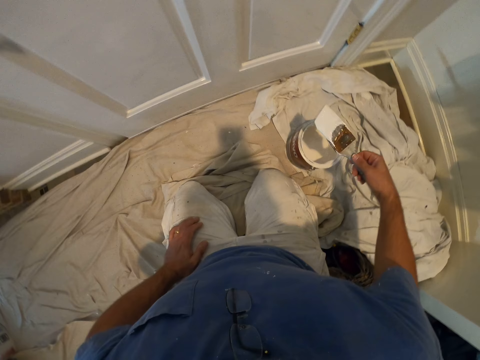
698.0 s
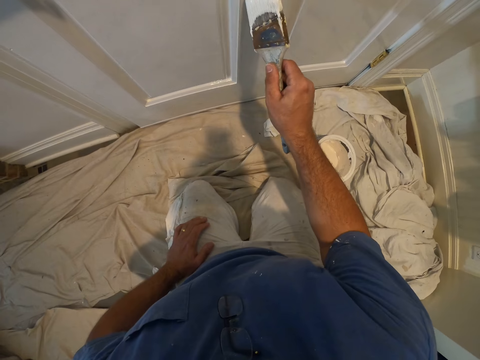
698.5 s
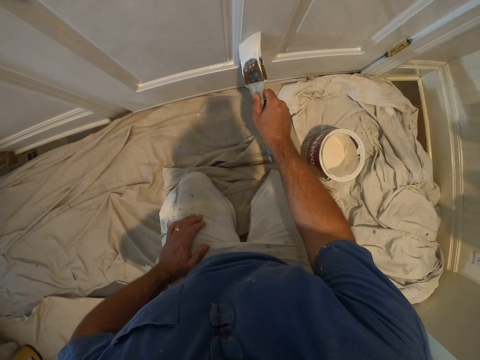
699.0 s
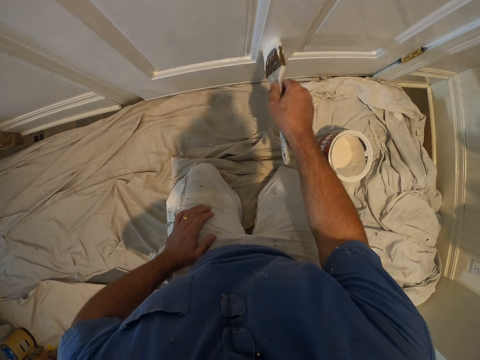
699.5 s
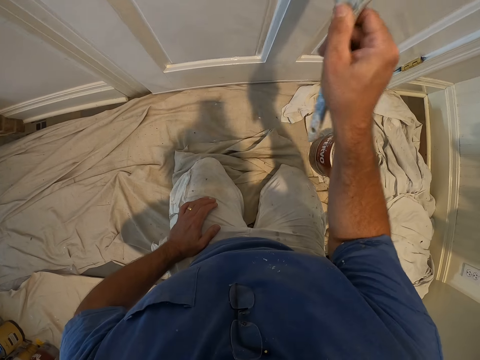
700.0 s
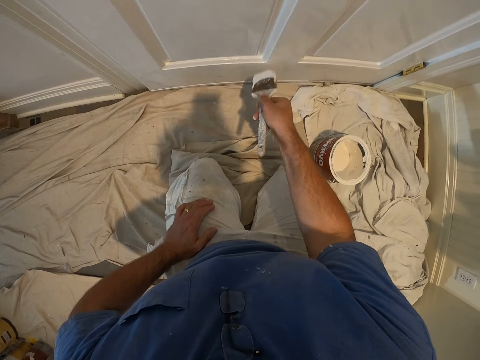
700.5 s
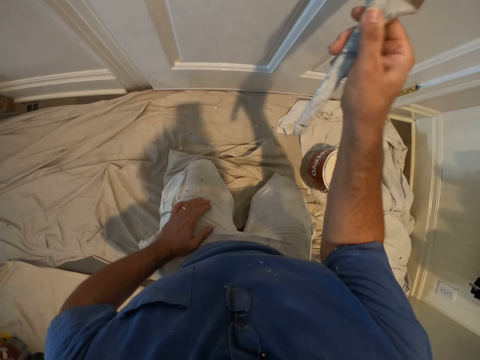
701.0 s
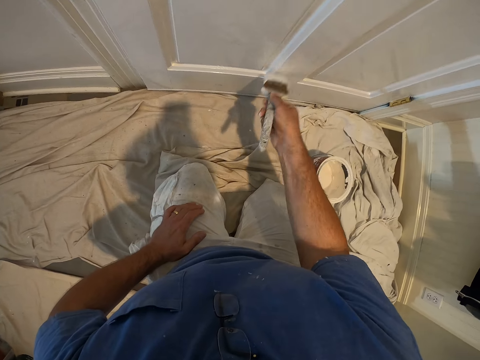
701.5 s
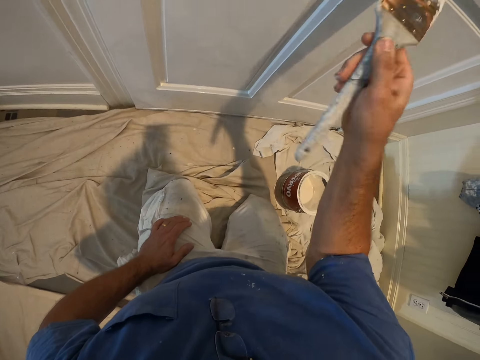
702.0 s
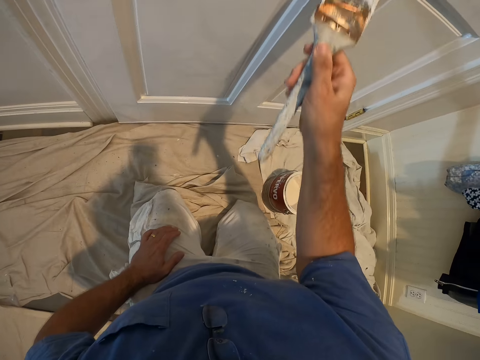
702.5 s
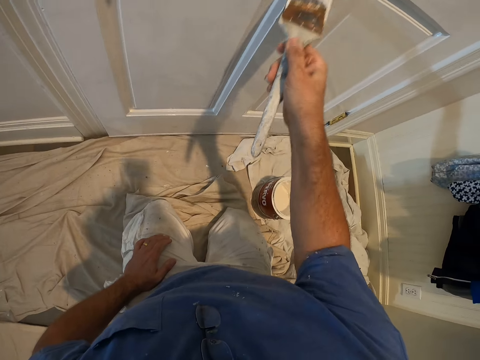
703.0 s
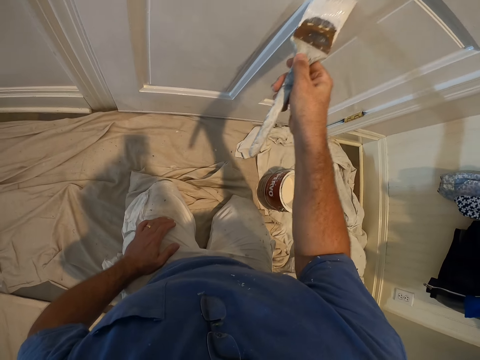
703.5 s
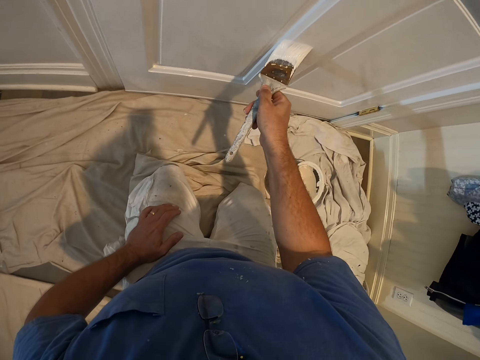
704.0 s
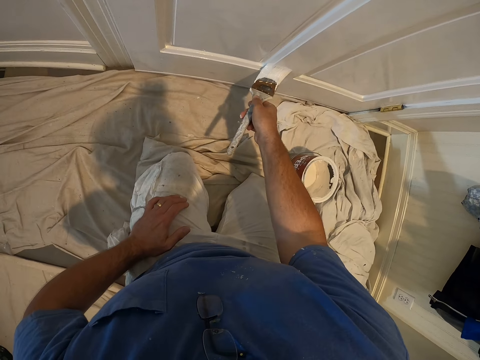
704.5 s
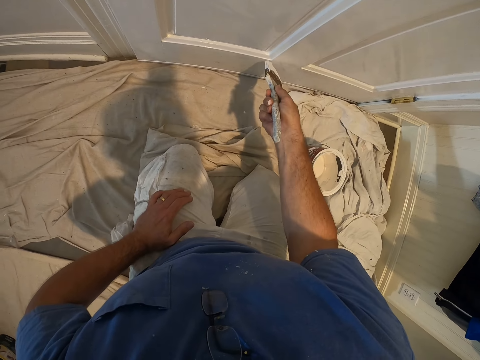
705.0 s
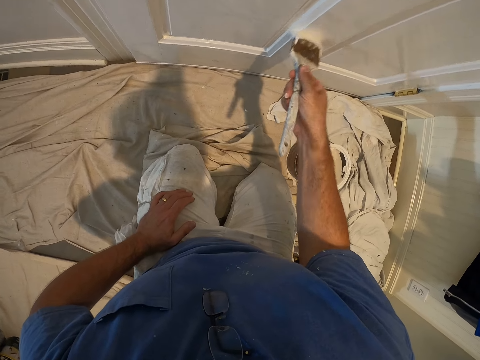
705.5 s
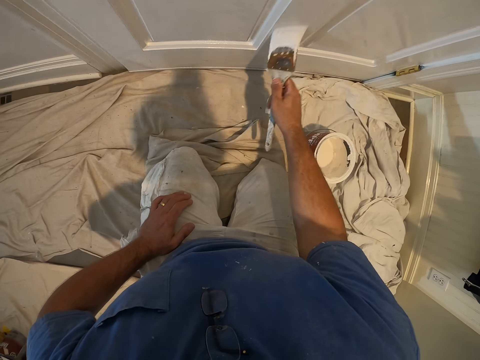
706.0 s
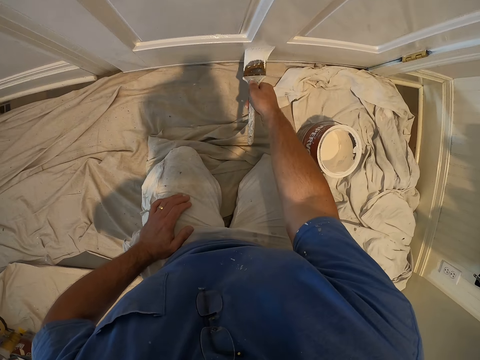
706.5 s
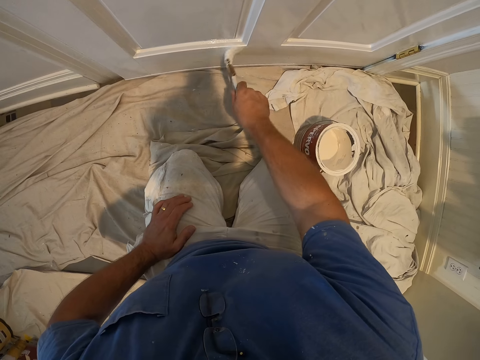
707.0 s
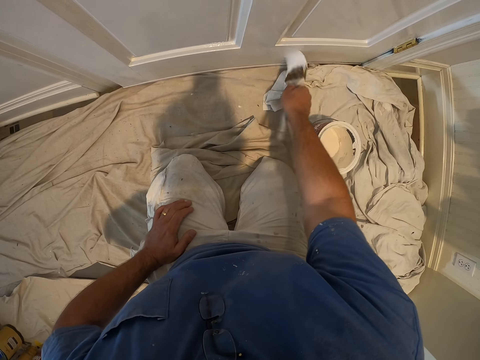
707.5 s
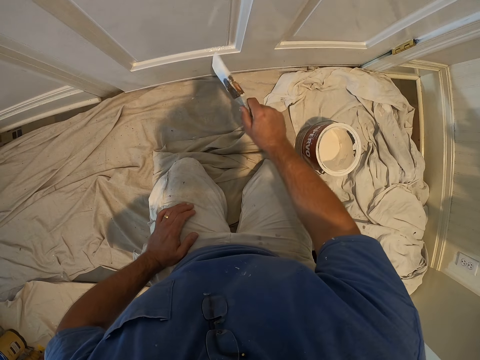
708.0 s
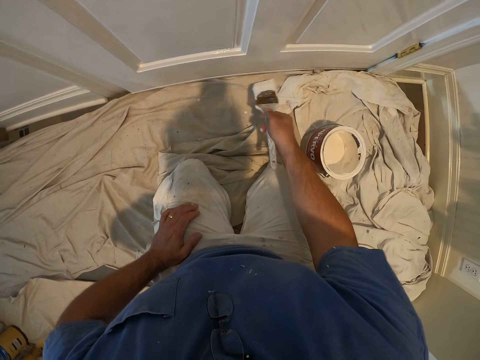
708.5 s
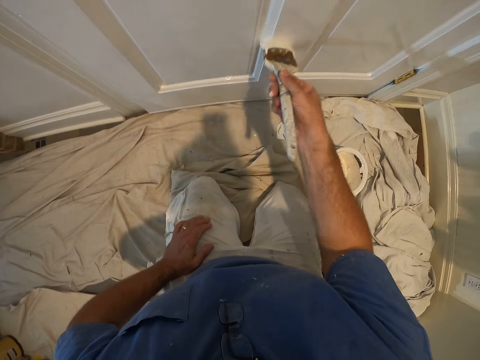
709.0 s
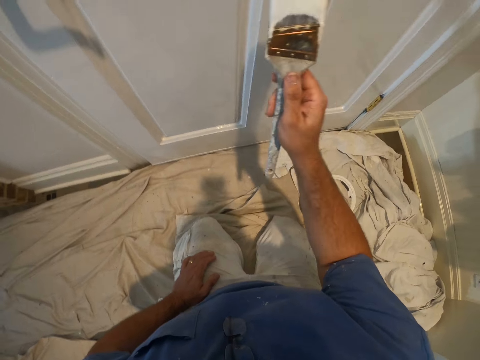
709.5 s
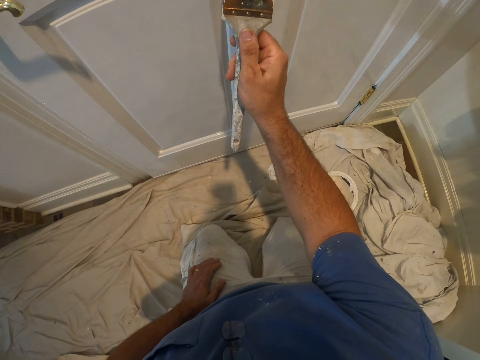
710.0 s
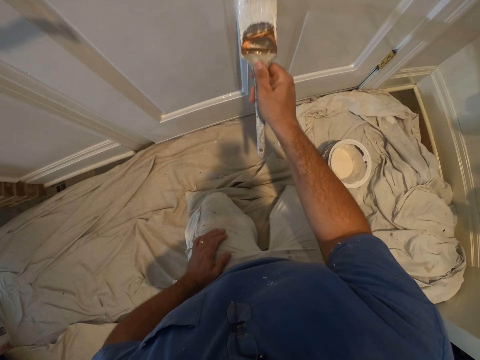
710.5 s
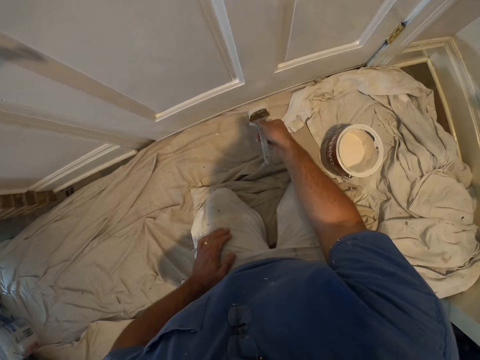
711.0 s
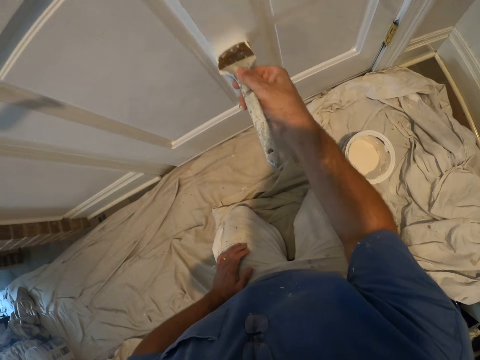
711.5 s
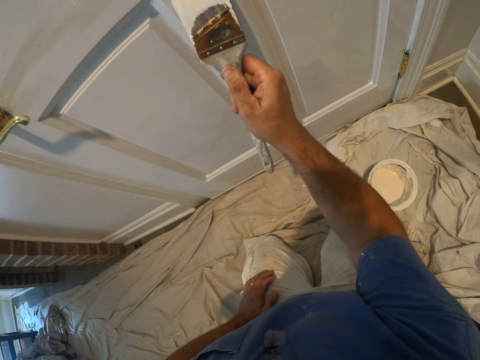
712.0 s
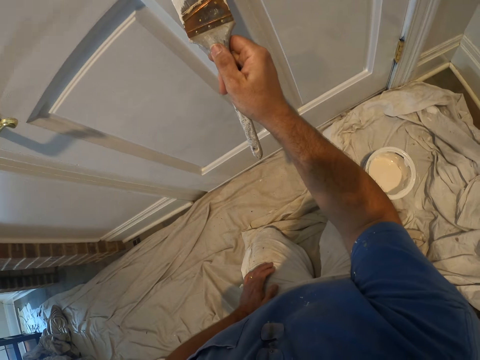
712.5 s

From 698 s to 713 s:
The camera wearer continues painting the door with the paint brush.

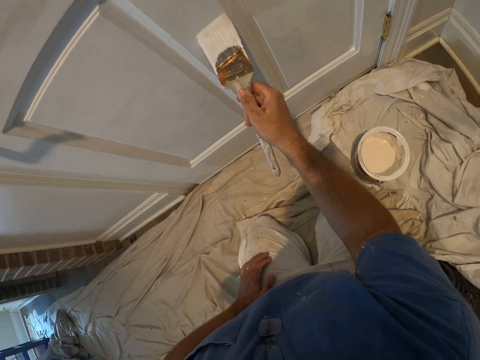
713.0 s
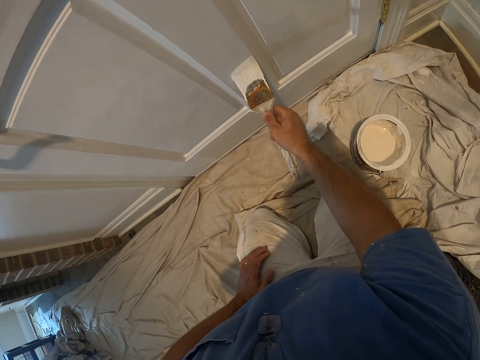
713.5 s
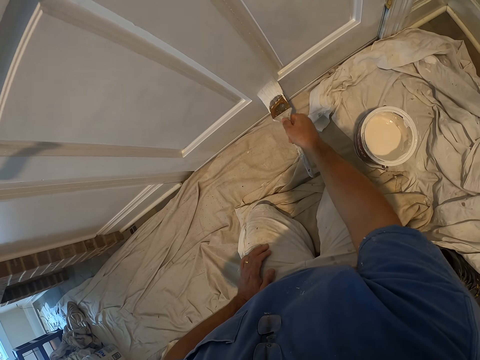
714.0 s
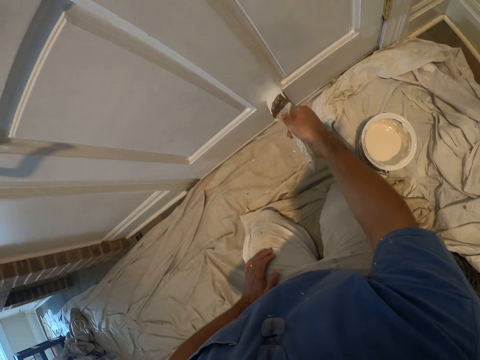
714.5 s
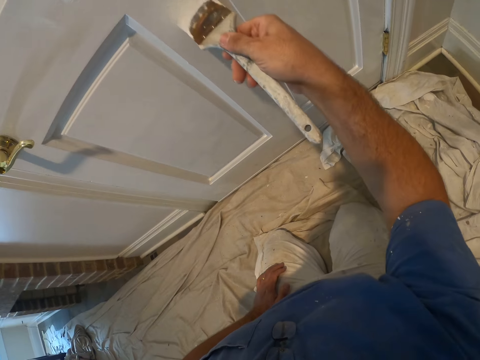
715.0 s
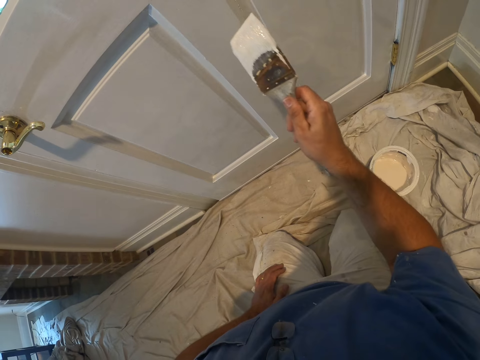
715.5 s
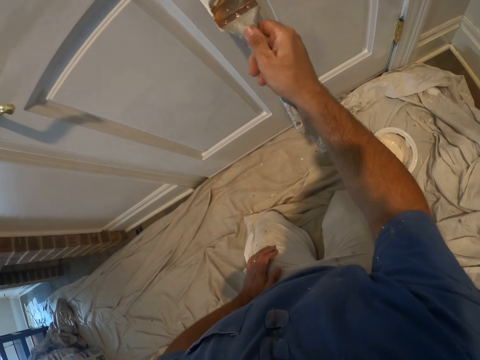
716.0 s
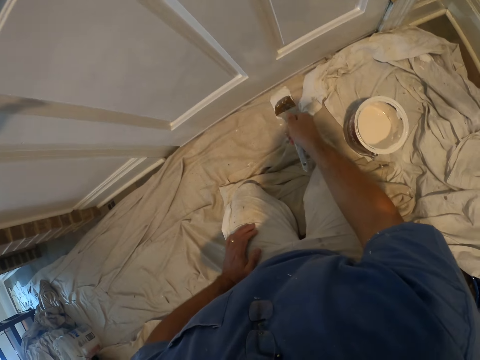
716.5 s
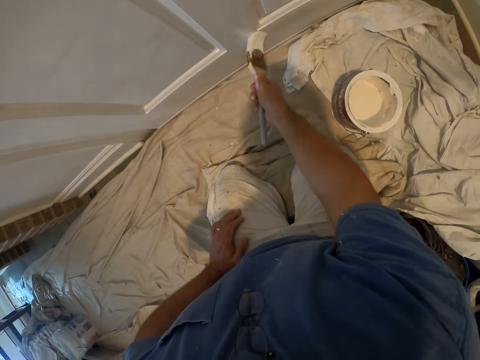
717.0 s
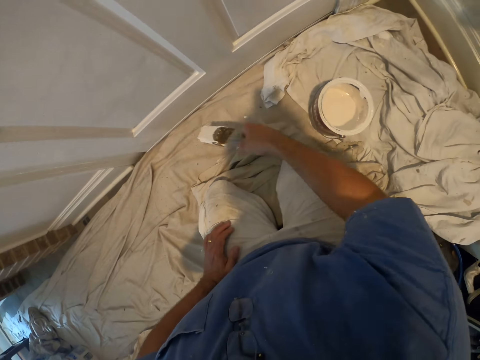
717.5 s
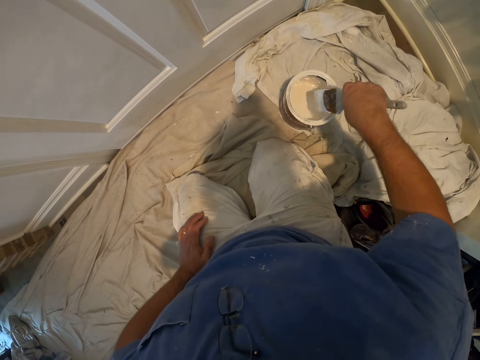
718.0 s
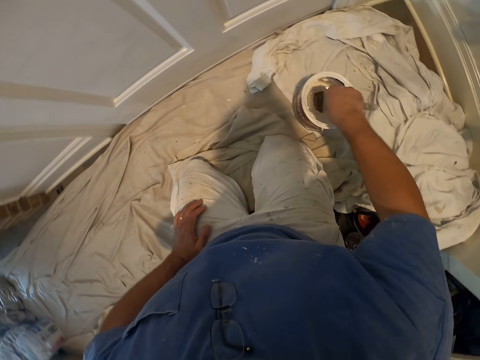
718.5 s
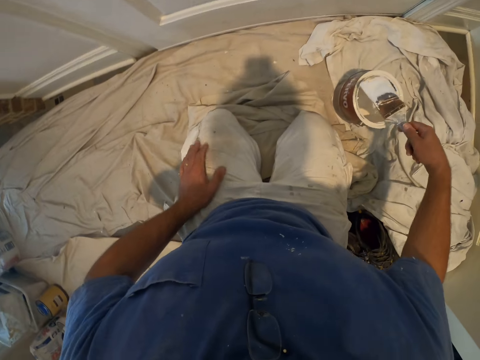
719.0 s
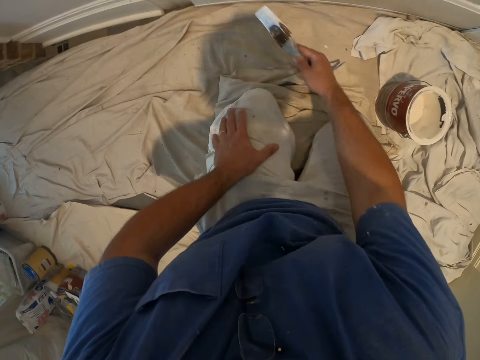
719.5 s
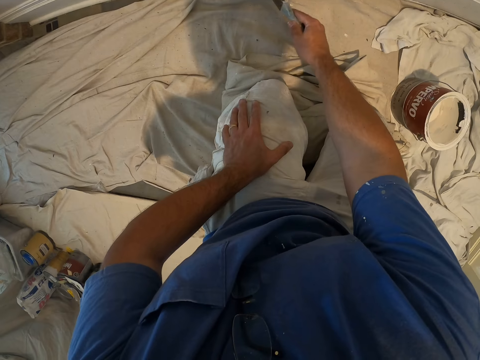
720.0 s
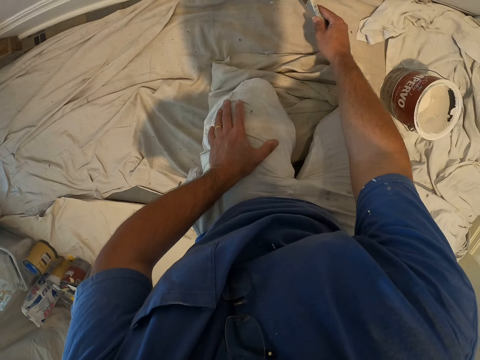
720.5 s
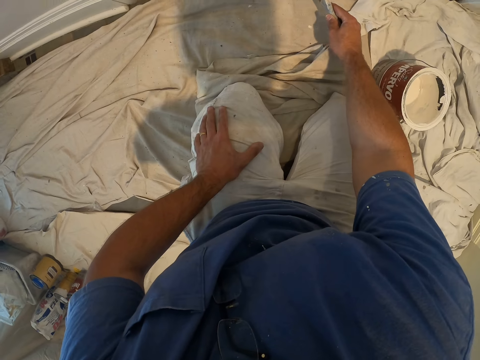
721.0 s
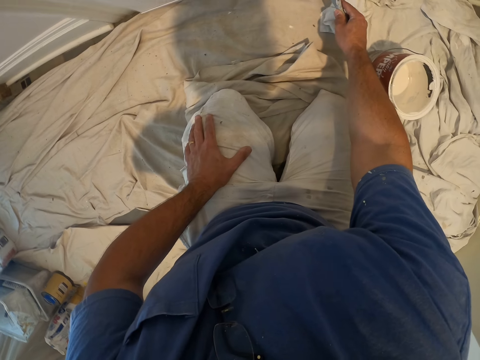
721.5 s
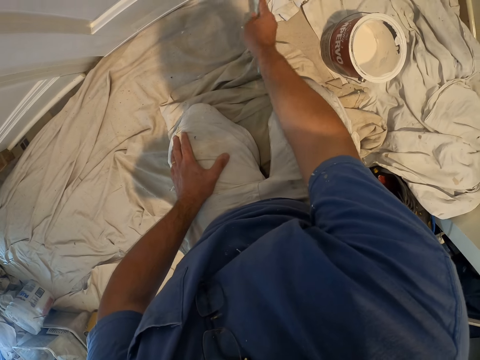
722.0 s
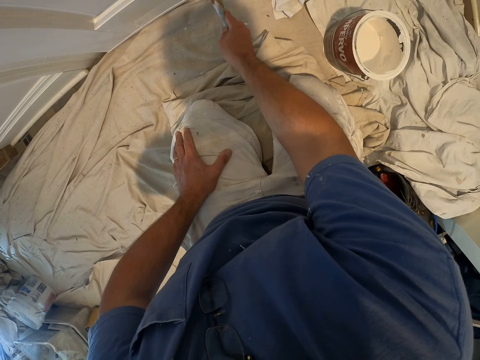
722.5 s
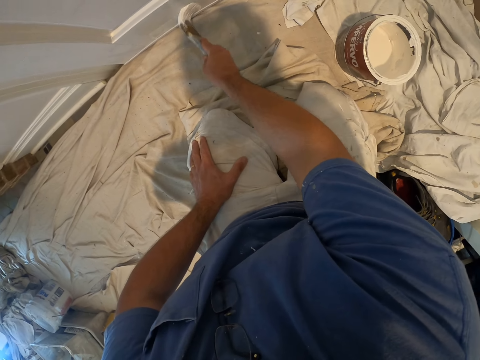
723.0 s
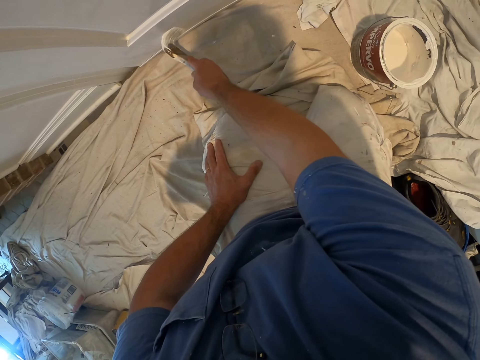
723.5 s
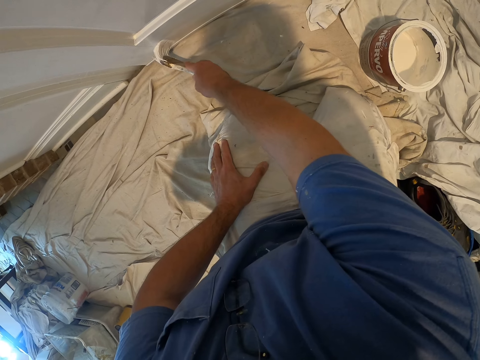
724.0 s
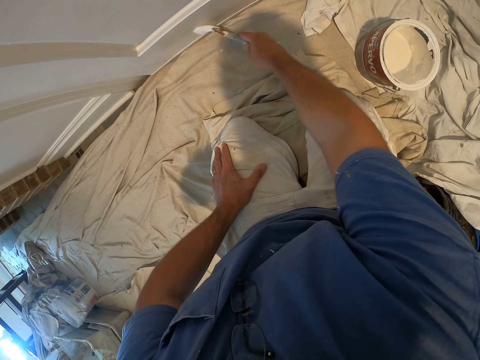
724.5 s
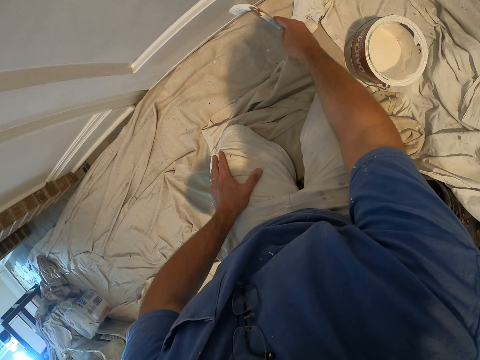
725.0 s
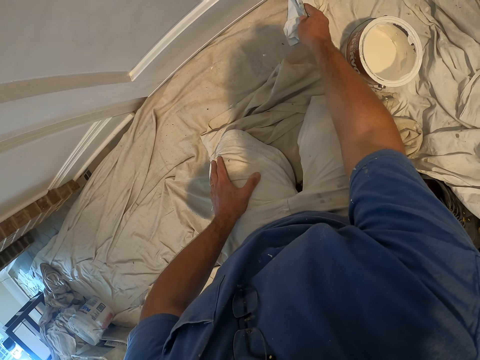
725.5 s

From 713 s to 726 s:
The camera wearer dips the paint brush into the bucket of paint on the floor. They continue painting the door with the paint brush.
